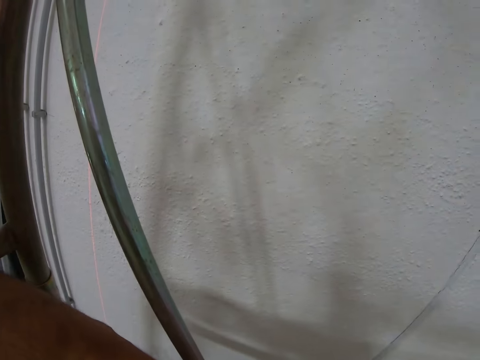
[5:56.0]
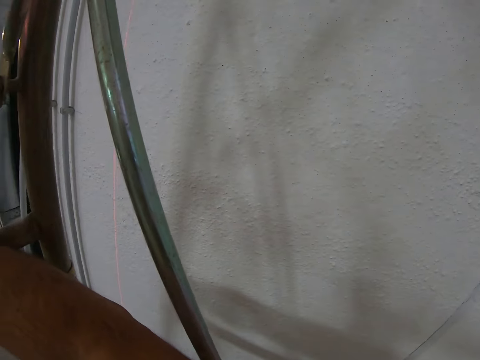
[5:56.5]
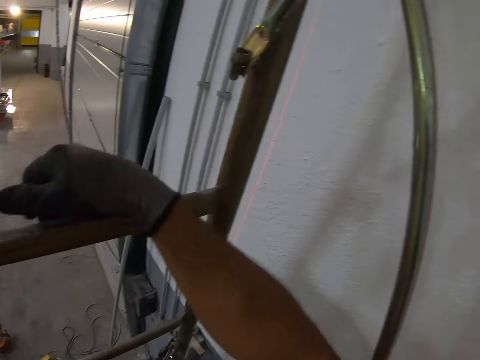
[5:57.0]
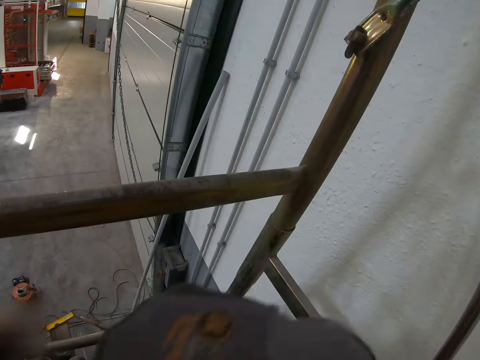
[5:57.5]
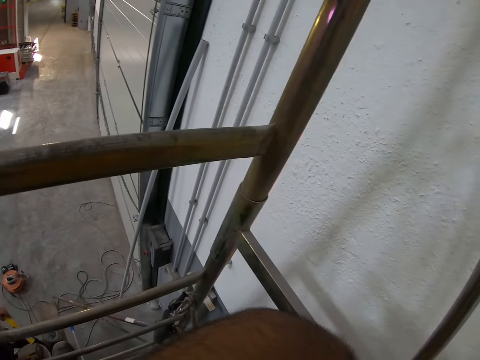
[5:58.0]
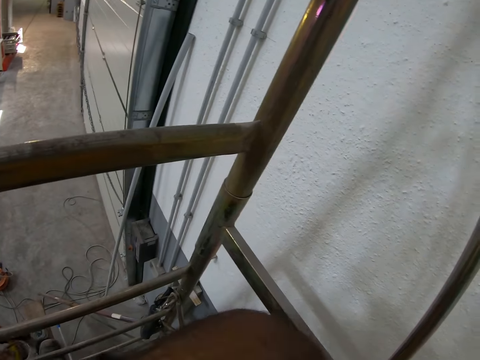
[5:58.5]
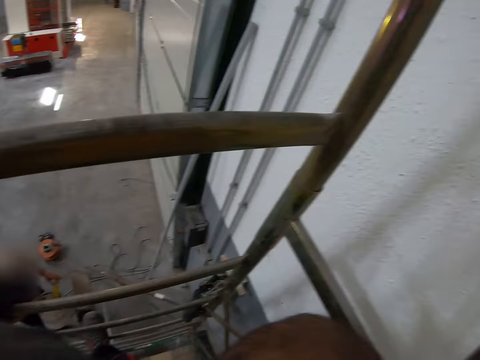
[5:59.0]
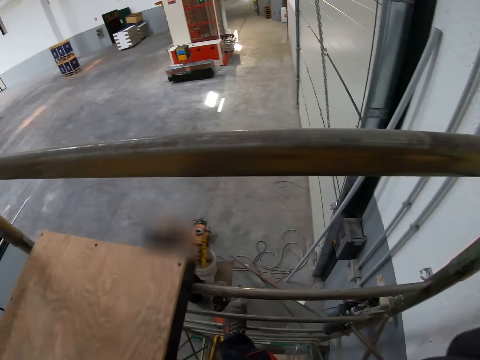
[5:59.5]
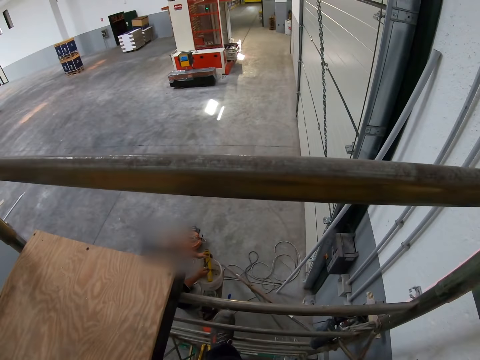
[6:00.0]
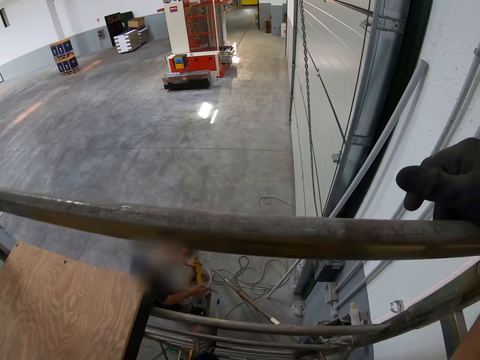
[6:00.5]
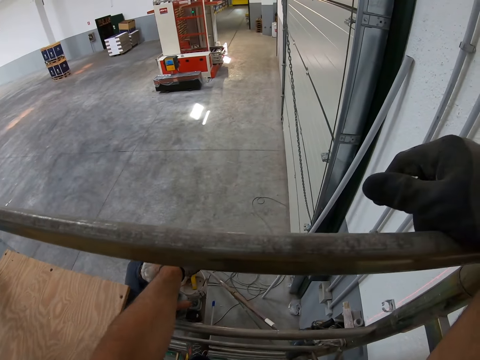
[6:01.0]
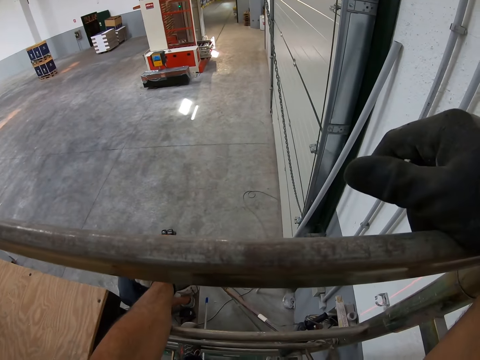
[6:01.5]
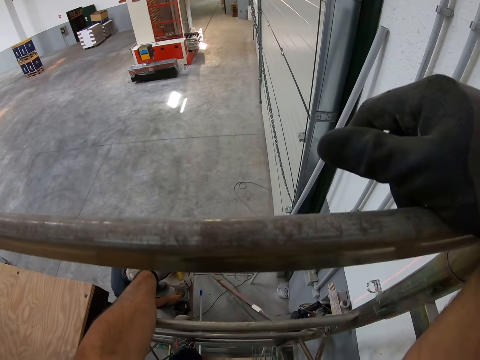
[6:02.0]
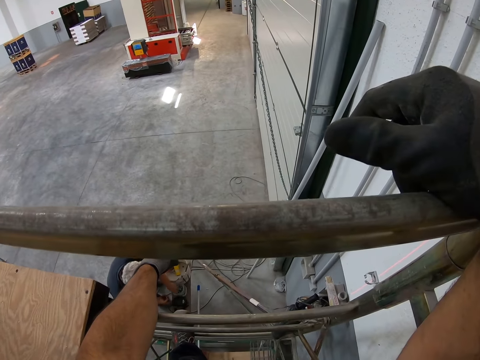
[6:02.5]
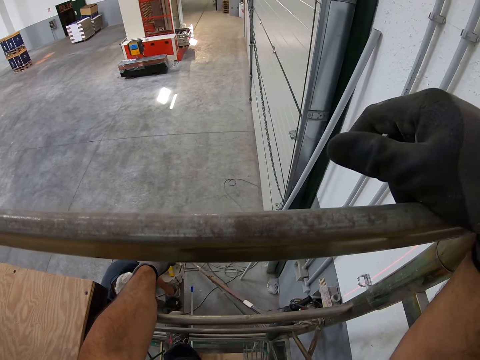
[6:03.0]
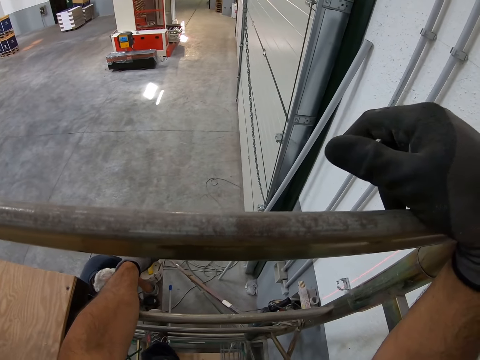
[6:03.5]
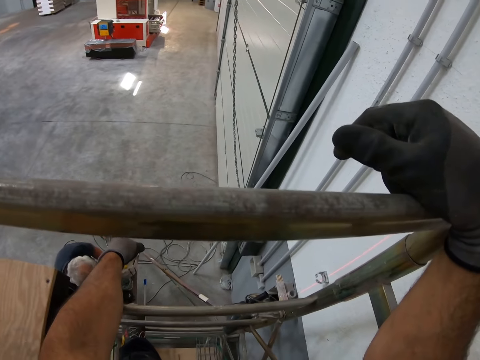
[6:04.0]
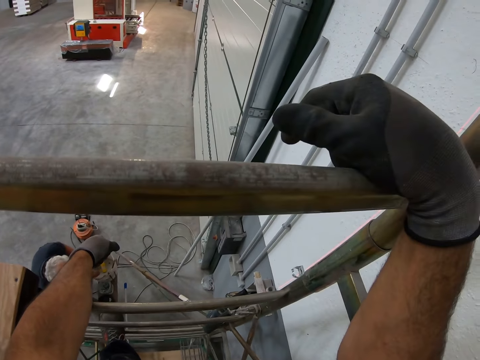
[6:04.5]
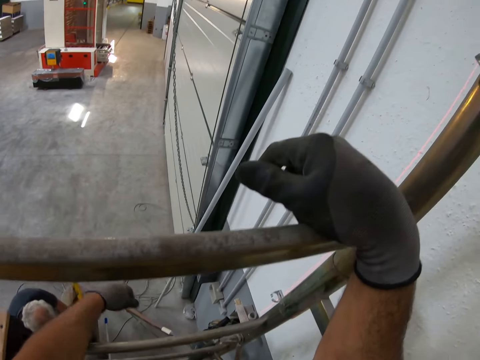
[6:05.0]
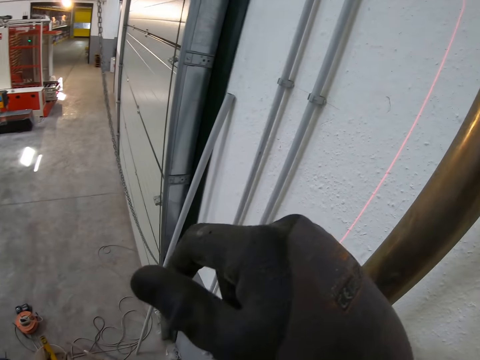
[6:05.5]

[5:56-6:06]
A man lifts a water gauge from the bench. The man puts some tool in a bucket and places the bucket on the bench.

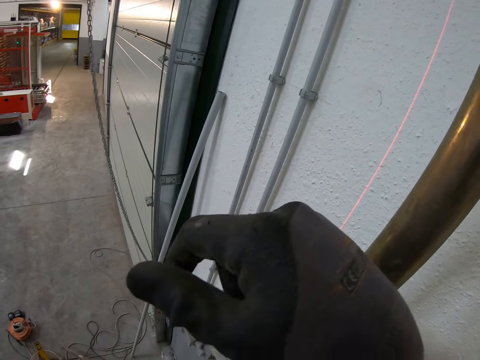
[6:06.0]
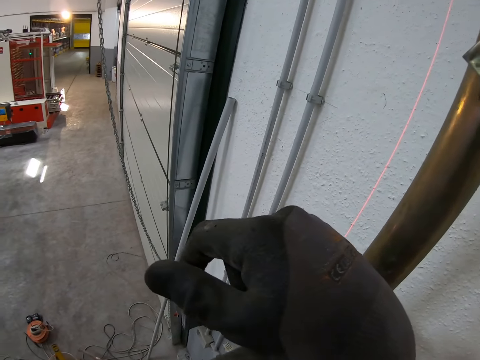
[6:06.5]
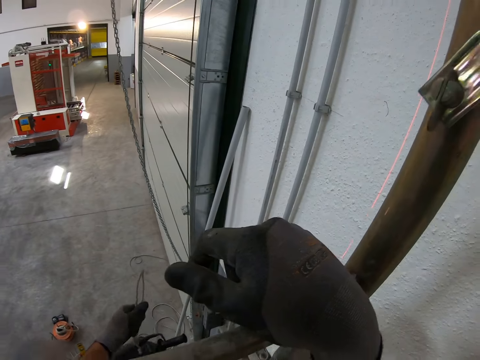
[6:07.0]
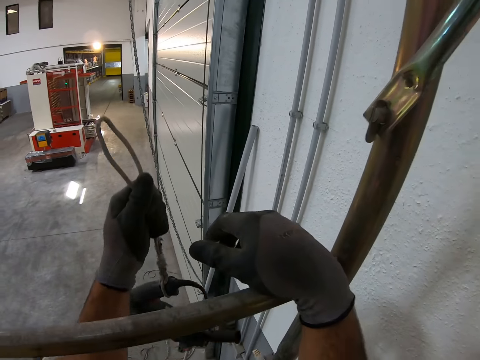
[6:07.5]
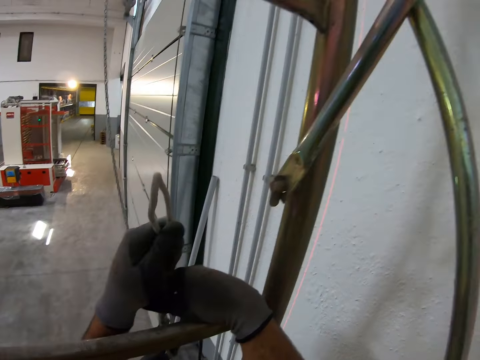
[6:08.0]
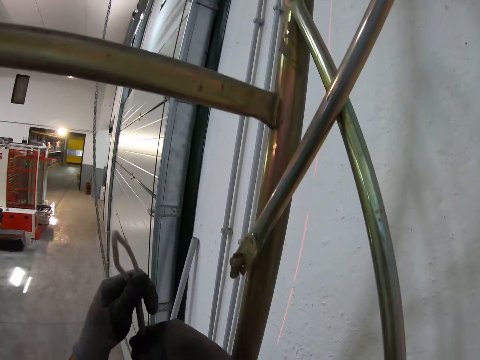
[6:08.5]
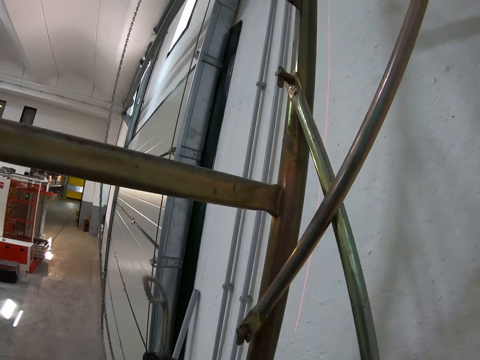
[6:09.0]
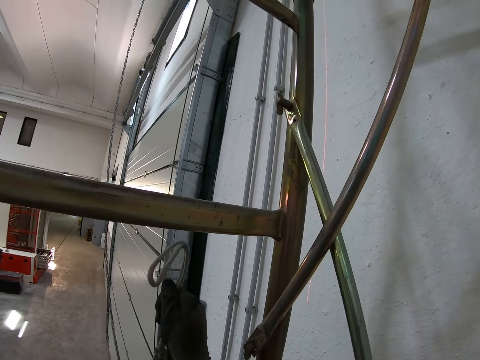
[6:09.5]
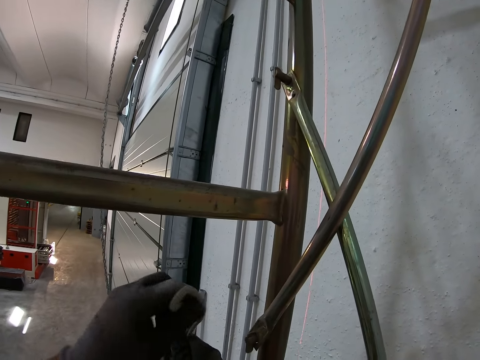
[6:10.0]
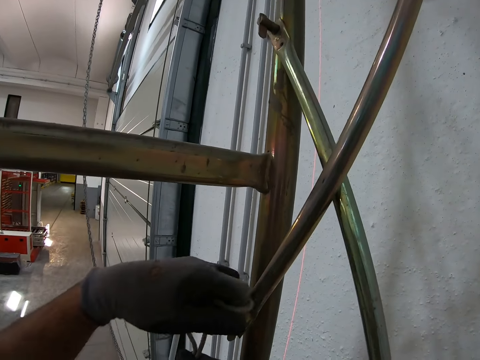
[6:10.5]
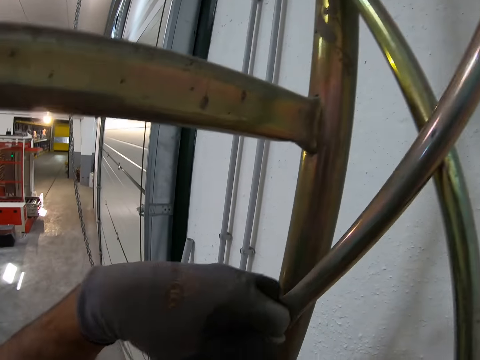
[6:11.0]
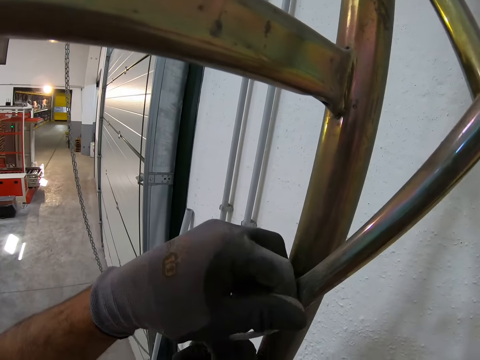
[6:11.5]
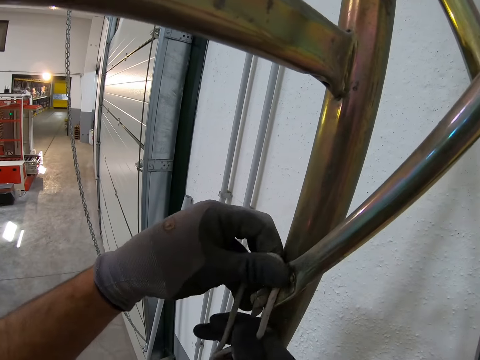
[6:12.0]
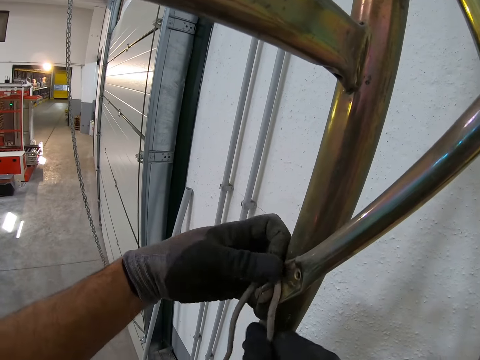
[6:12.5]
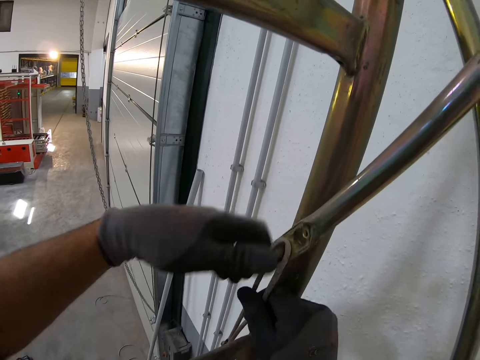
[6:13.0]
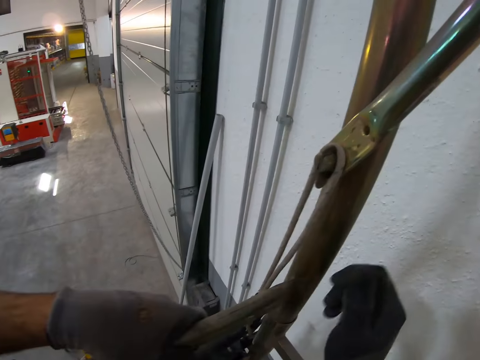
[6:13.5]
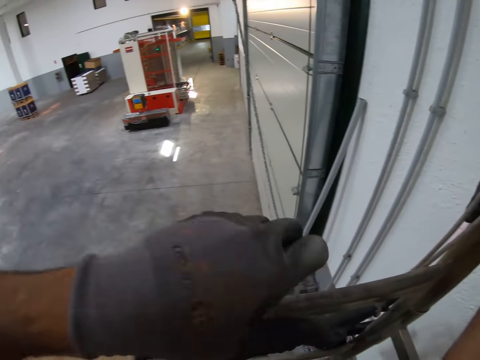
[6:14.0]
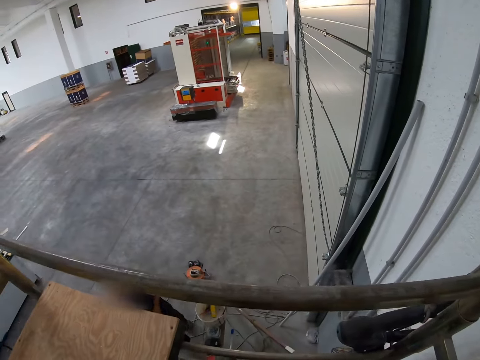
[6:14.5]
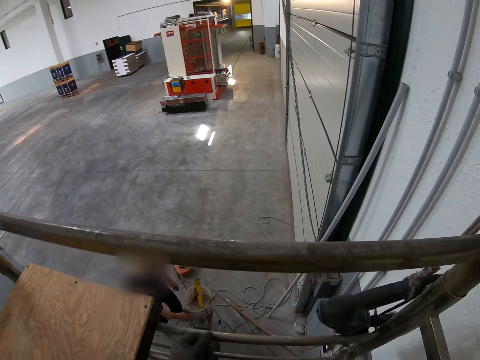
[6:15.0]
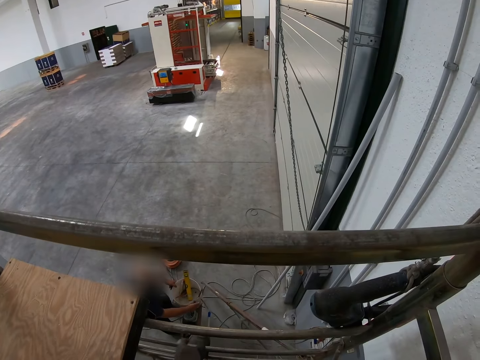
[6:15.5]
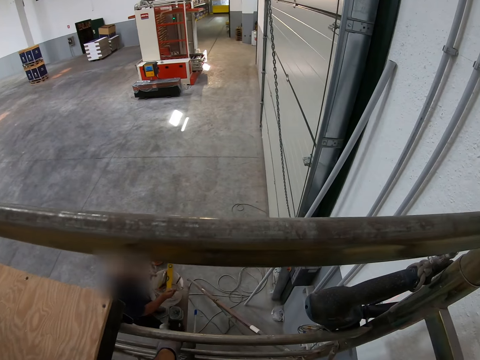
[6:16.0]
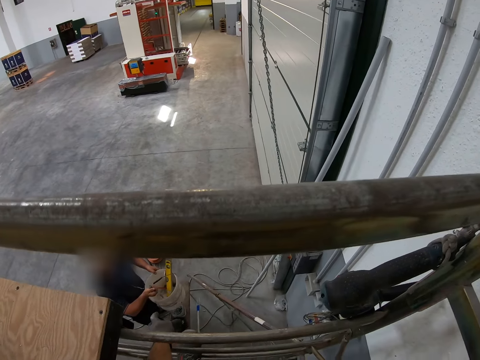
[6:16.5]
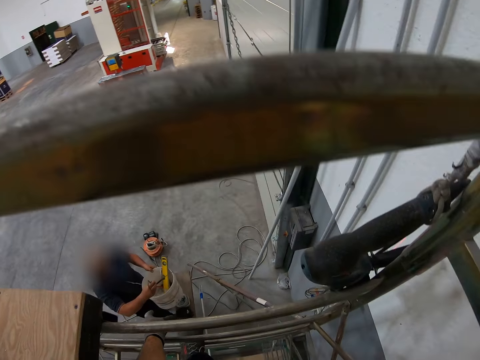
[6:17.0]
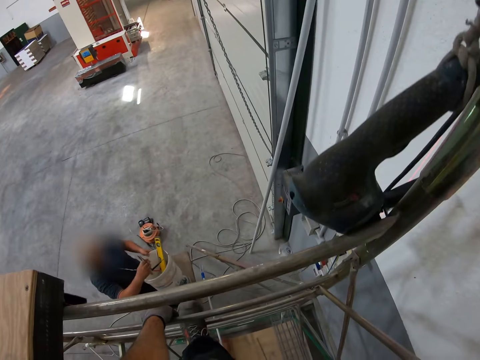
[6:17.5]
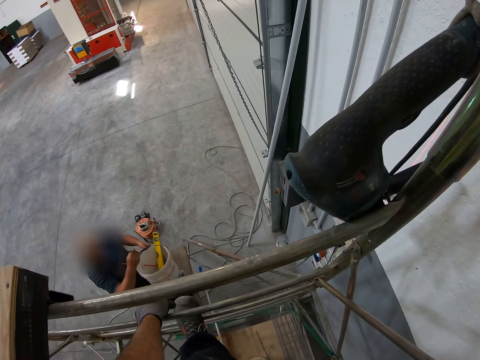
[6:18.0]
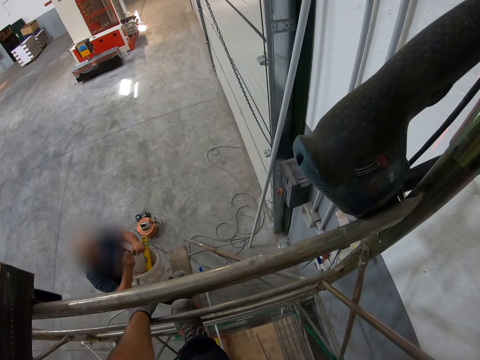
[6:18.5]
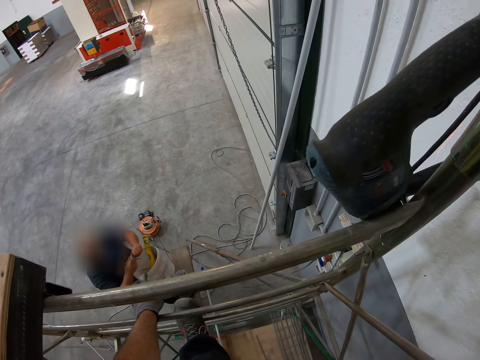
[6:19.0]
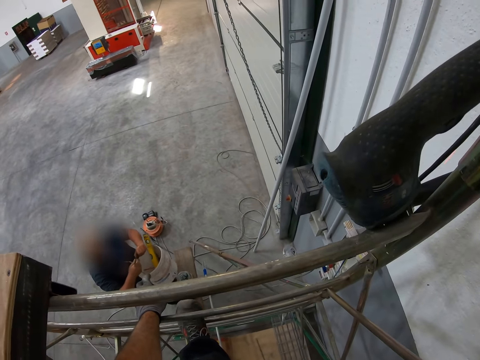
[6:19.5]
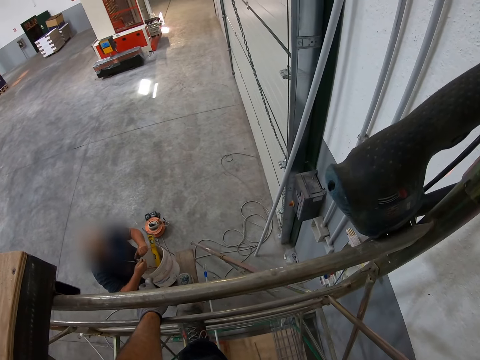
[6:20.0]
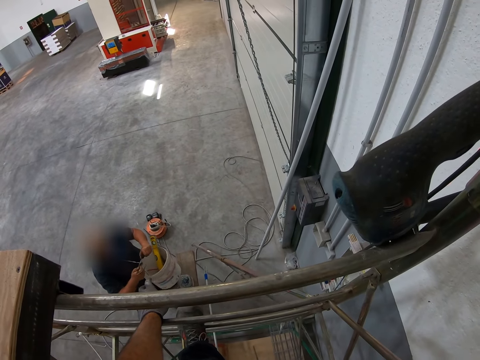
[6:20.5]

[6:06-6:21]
The camera wearer lifts a drill wrench. They hook the drill wrench cable on a bolt. A man lifts a bucket from the bench. The man passes the bucket with the tool to the camera wearer. The man adjusts a hook on the bucket handle.

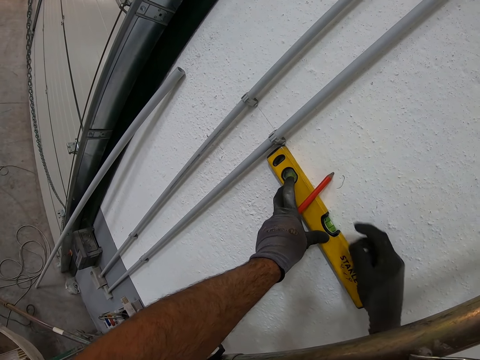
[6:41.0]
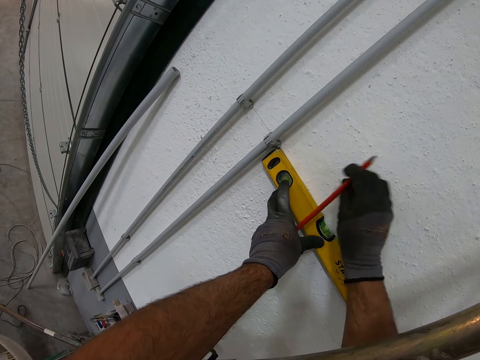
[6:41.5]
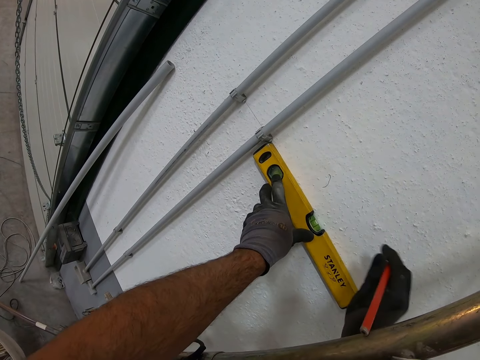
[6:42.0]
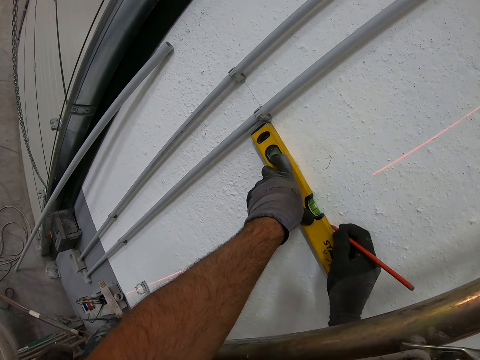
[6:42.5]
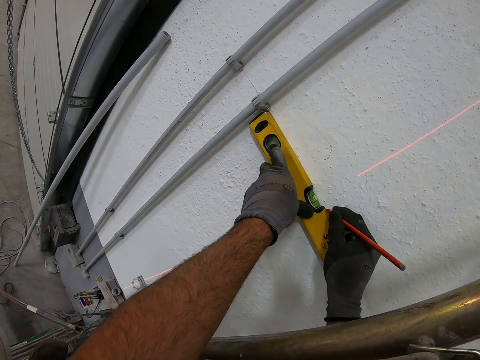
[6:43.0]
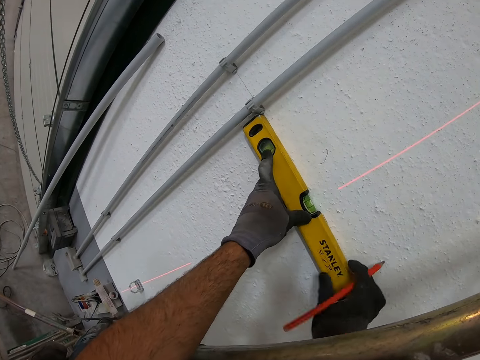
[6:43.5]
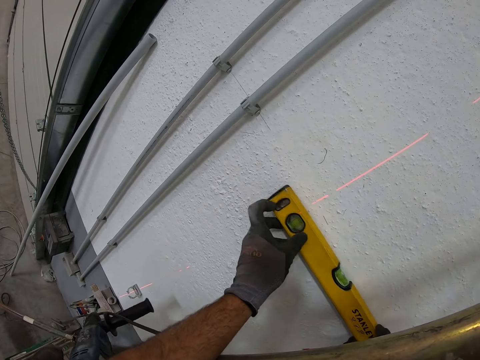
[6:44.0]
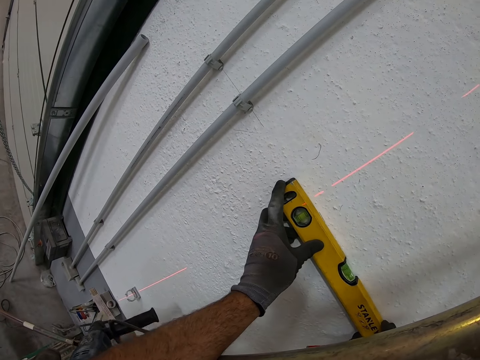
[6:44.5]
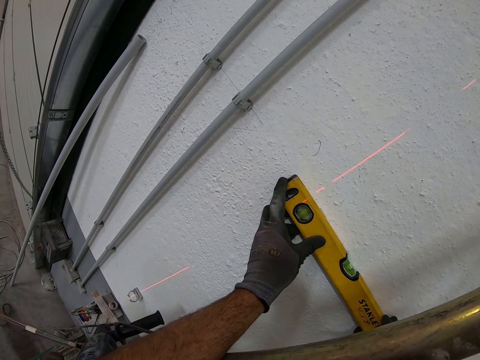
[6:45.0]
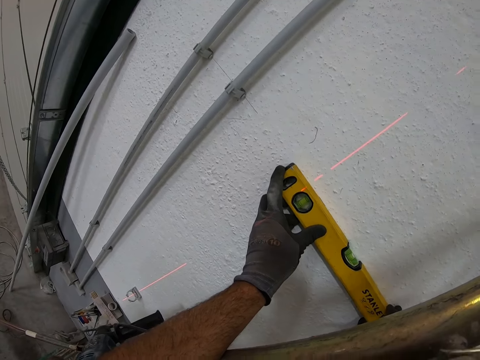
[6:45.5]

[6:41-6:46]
The camera wearer marks a wall with a pencil. They move a water gauge on the wall.
